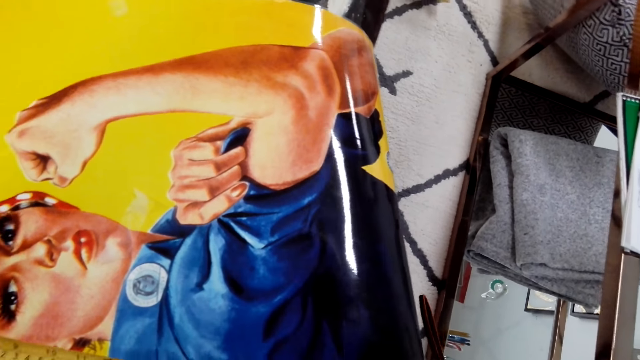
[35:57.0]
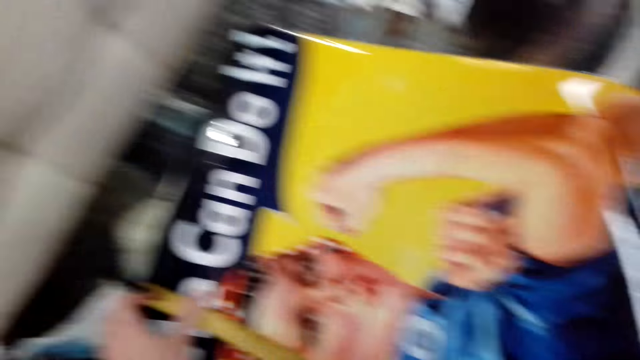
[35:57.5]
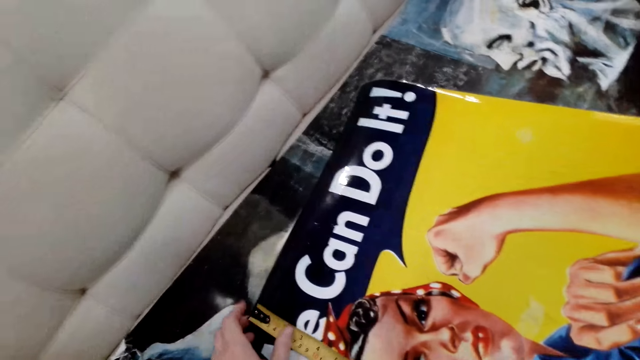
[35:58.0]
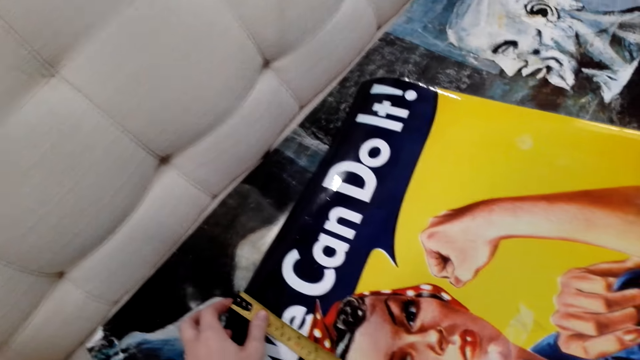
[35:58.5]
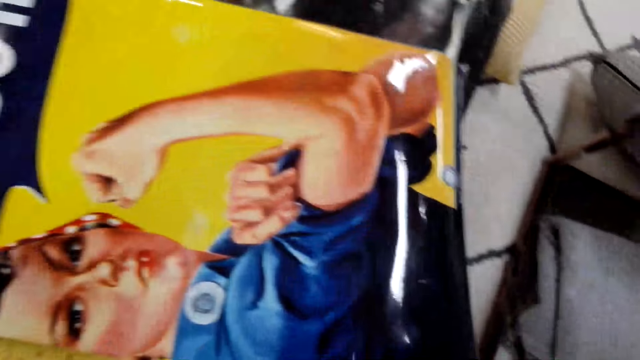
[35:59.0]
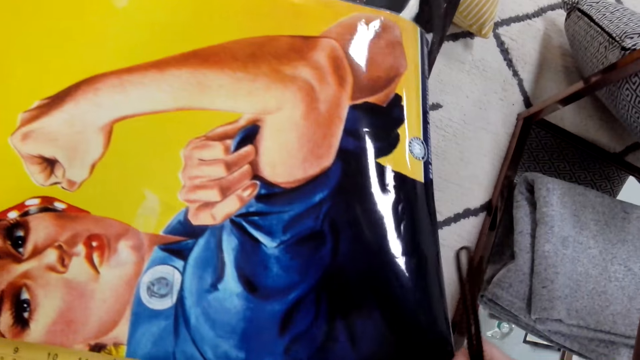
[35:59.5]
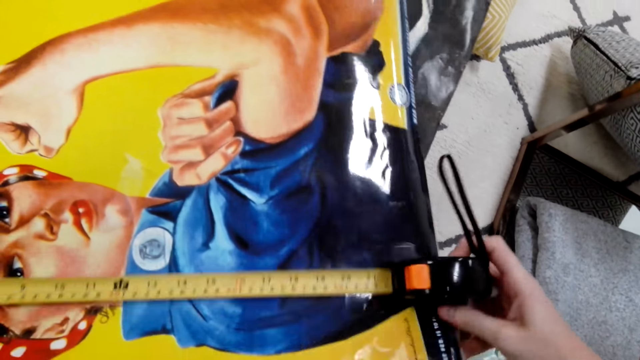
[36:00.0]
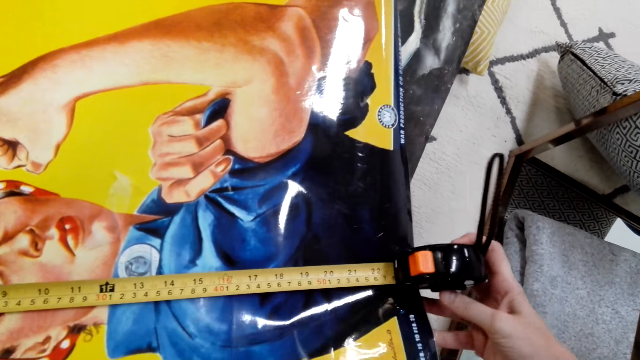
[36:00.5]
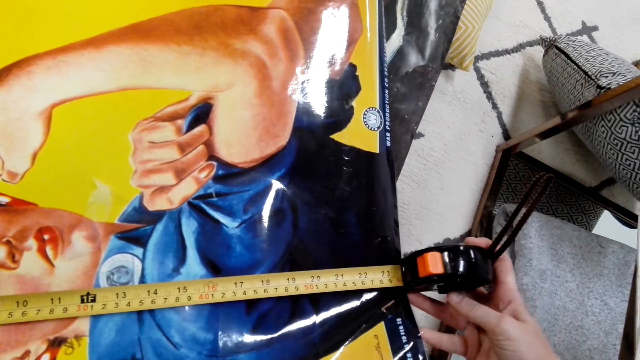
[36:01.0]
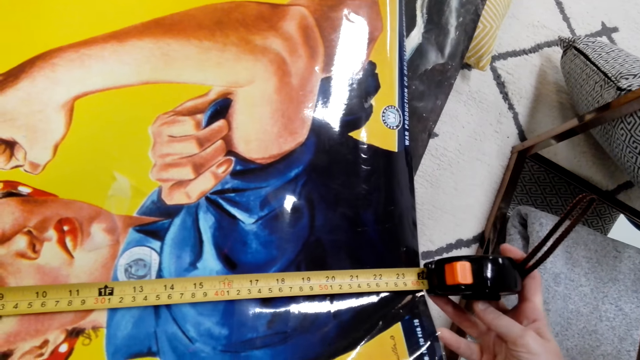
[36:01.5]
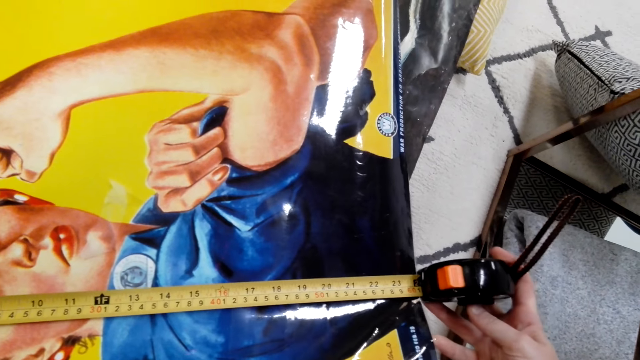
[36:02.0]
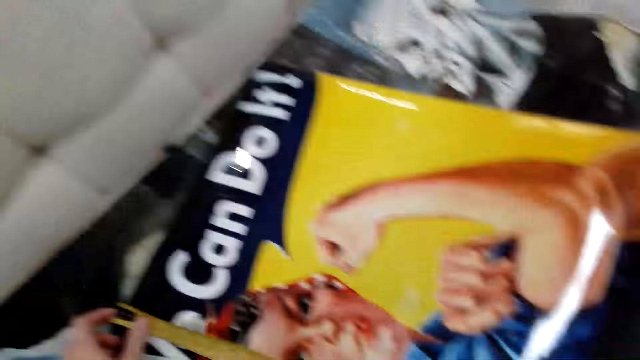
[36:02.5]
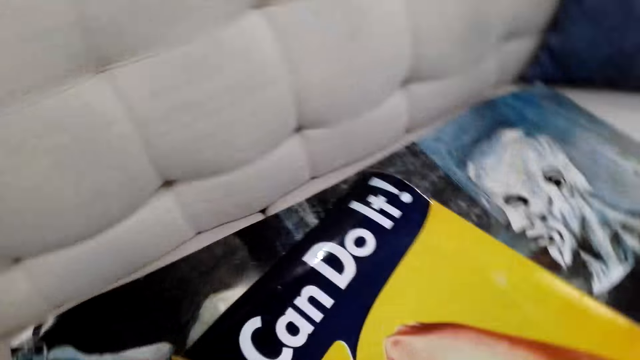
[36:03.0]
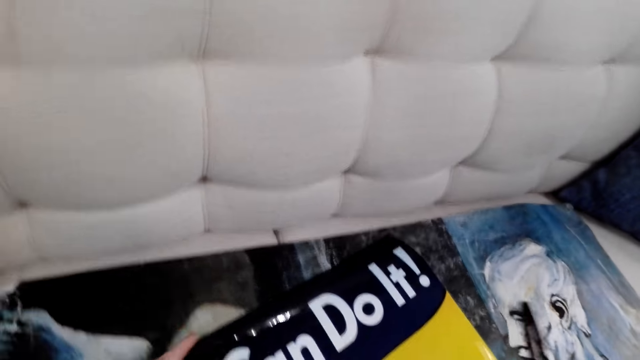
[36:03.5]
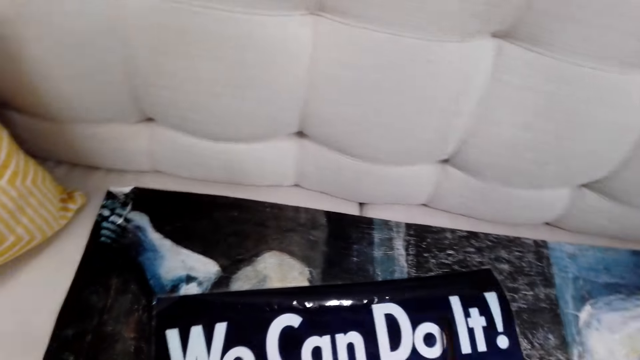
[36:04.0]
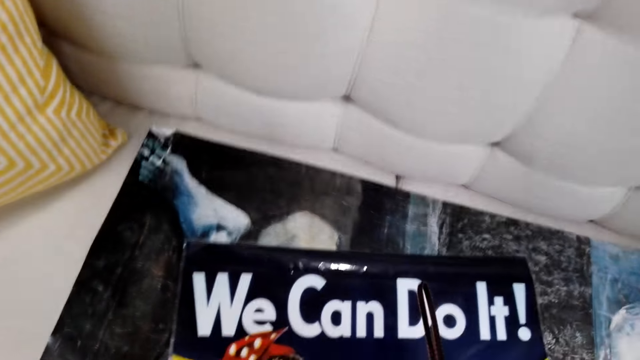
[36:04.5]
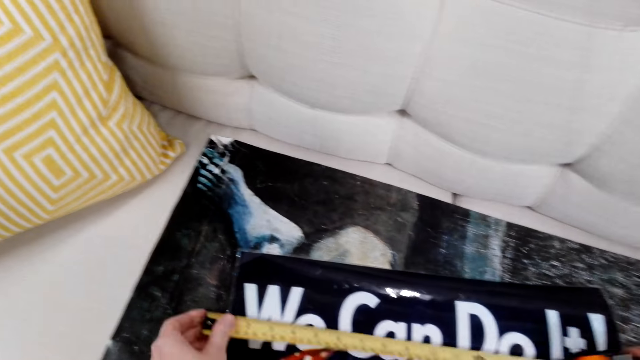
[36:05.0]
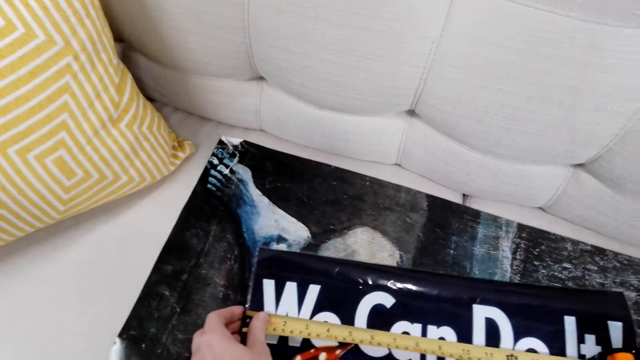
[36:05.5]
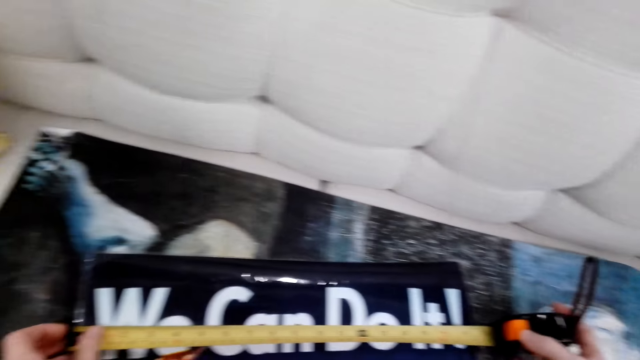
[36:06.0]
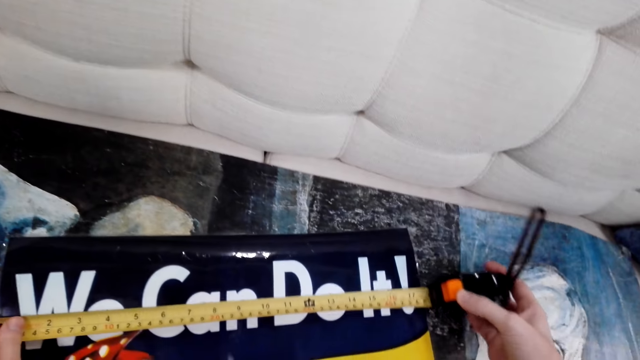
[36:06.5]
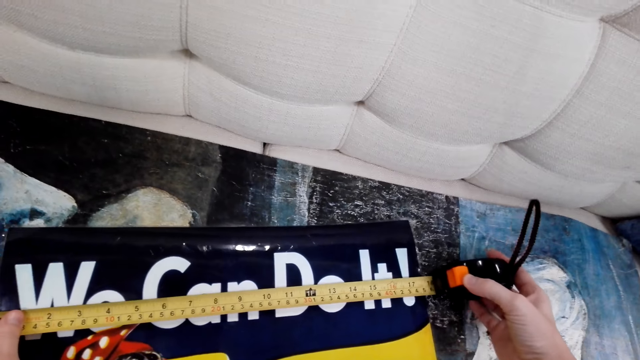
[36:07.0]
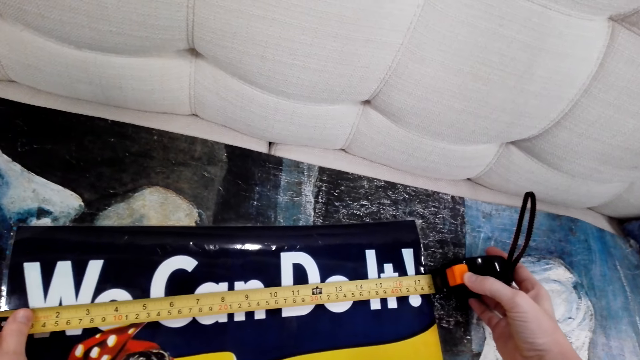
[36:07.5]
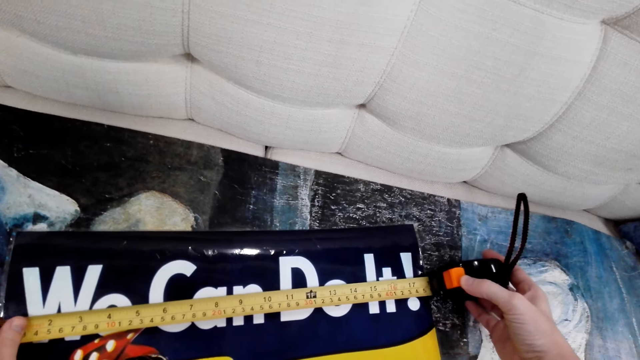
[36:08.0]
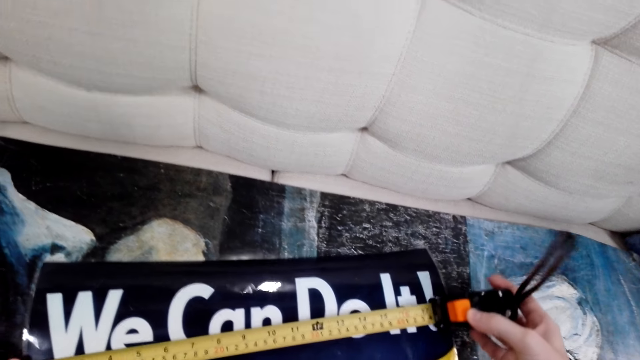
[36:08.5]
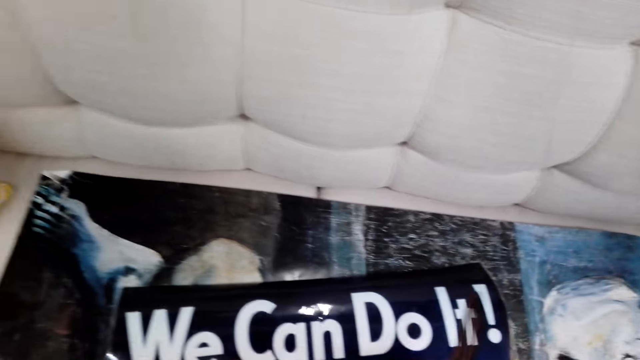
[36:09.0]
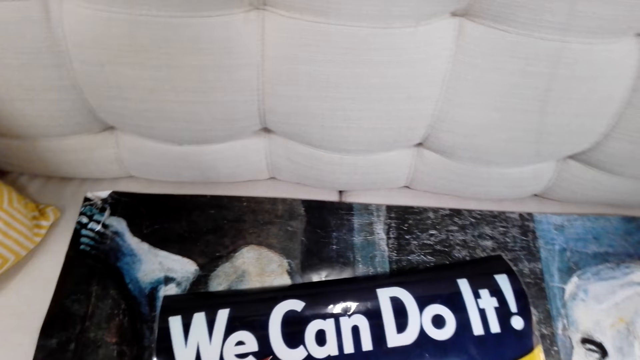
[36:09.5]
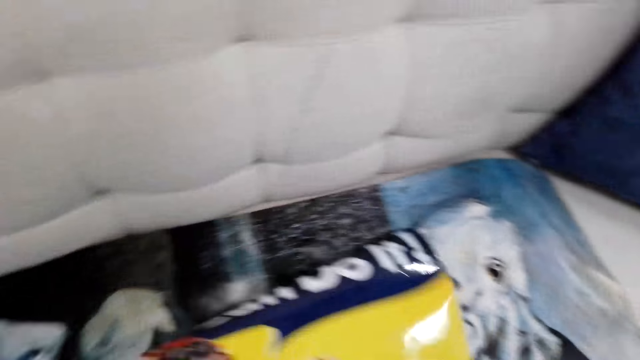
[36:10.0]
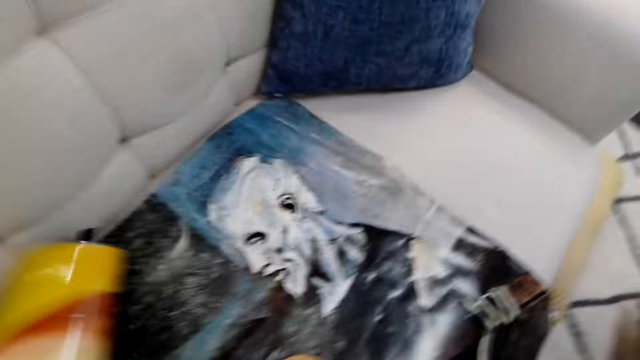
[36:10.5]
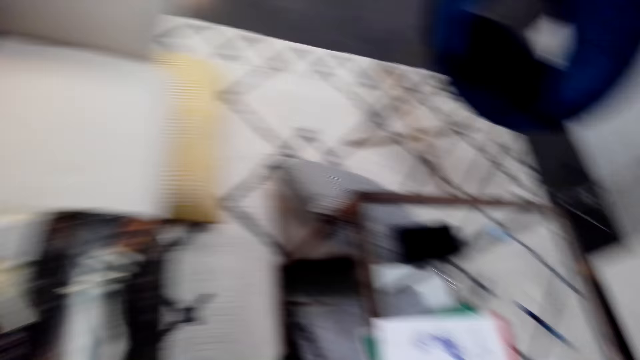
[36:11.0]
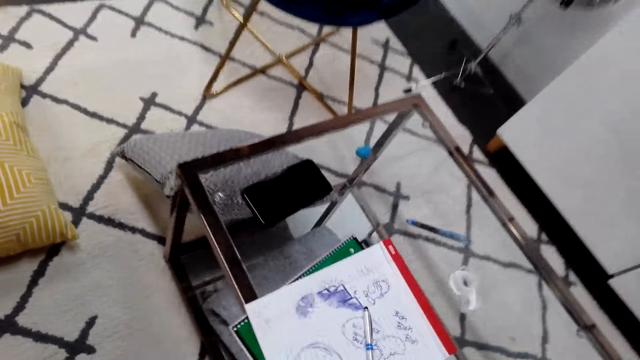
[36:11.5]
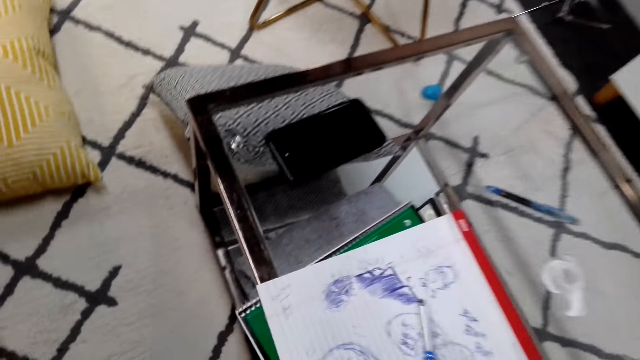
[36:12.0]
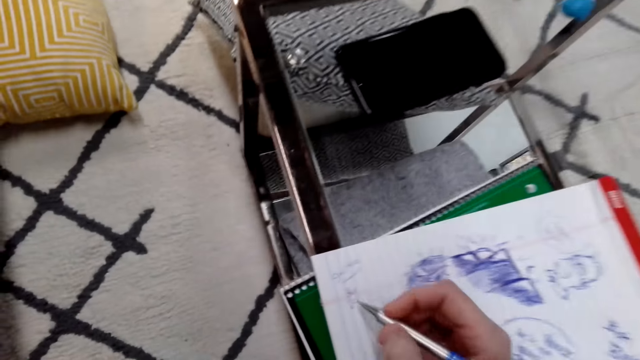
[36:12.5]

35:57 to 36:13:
The camera wearer looks around. They measure the chart. They move the canvas on the couch, pick the chart, move around, and pick the pen on the book.

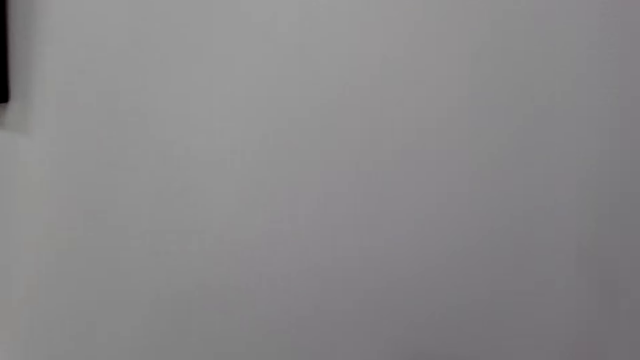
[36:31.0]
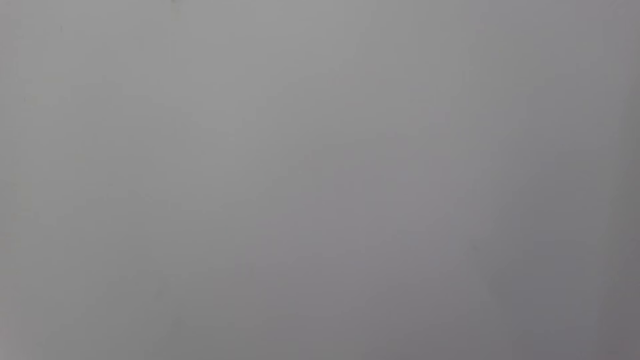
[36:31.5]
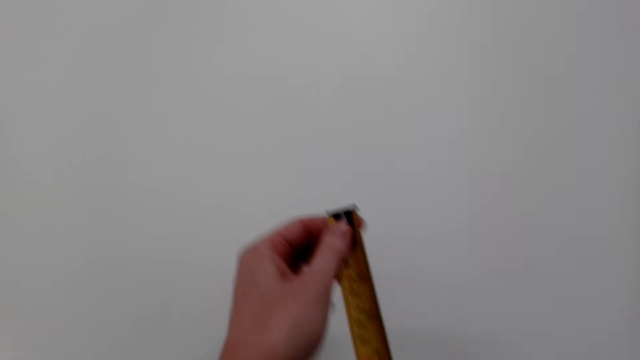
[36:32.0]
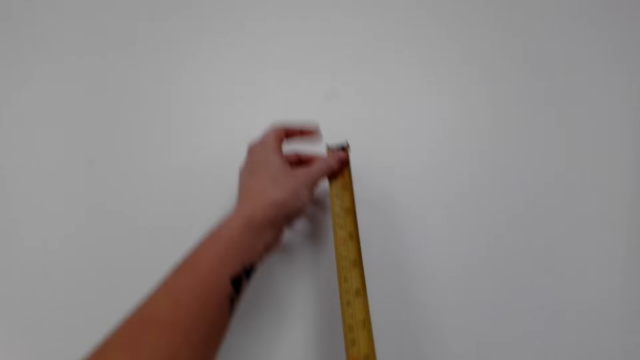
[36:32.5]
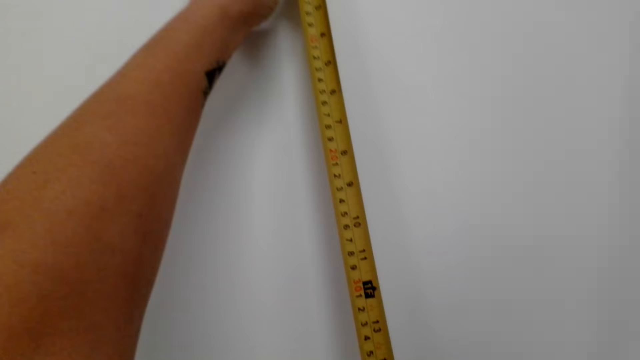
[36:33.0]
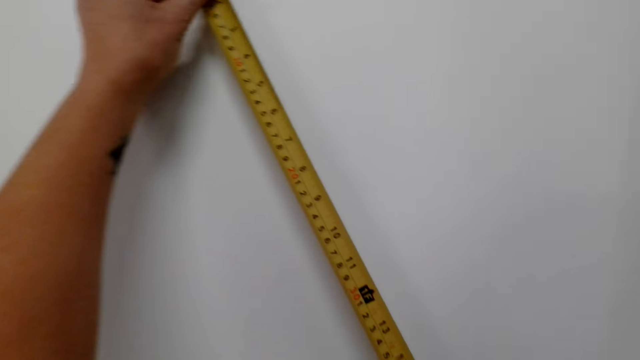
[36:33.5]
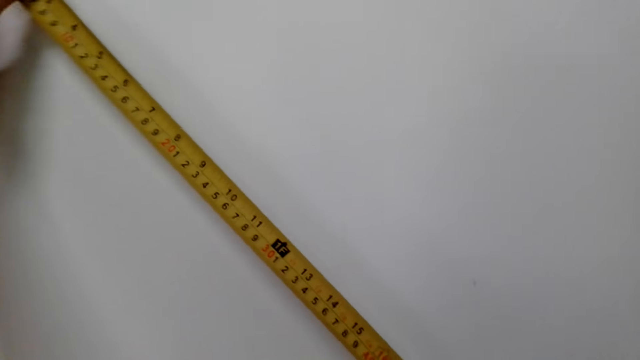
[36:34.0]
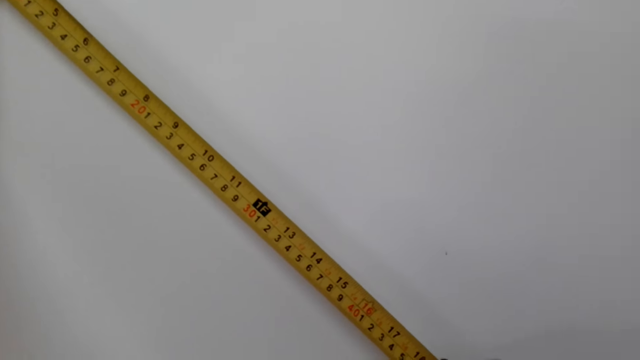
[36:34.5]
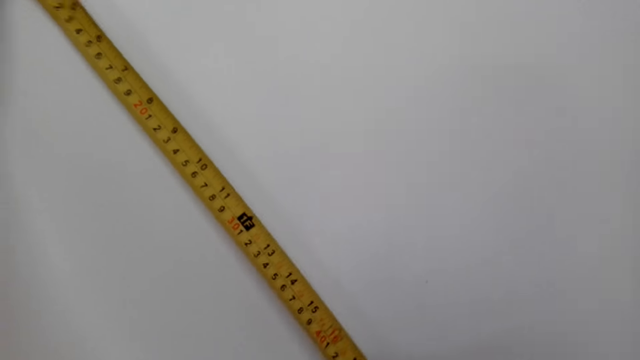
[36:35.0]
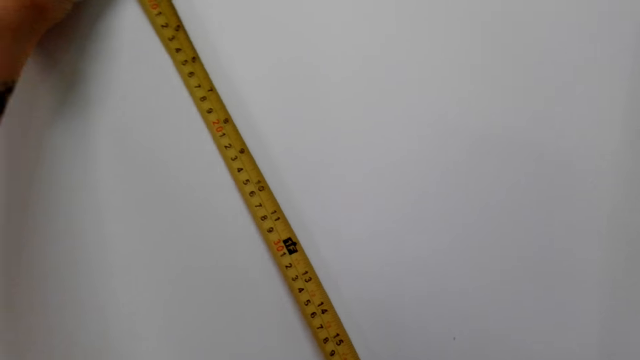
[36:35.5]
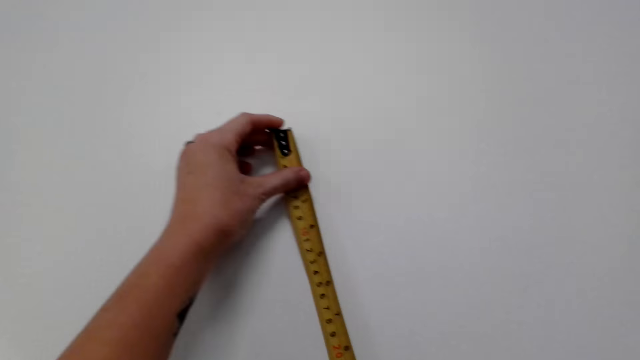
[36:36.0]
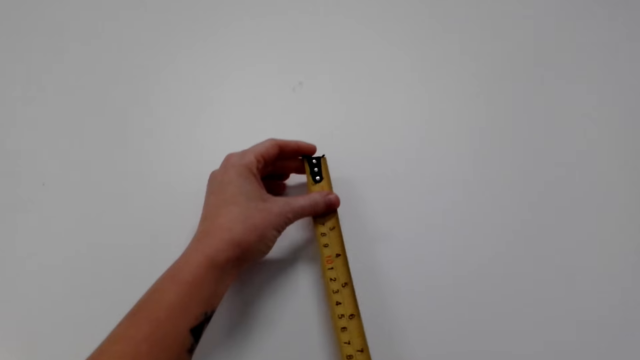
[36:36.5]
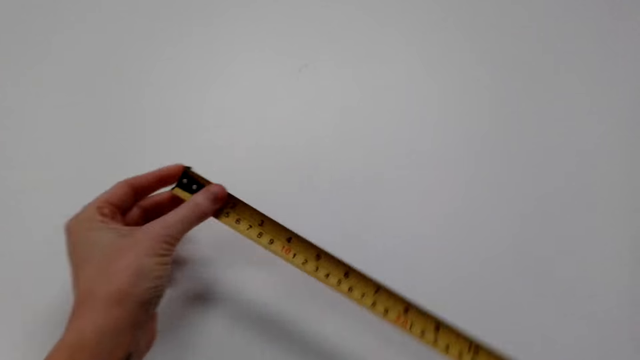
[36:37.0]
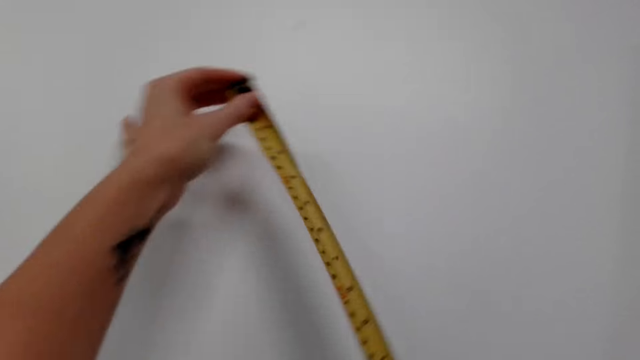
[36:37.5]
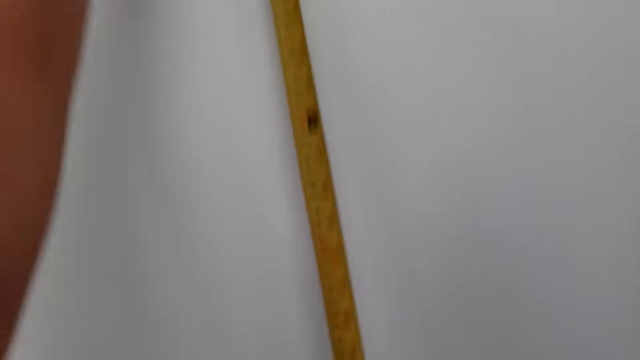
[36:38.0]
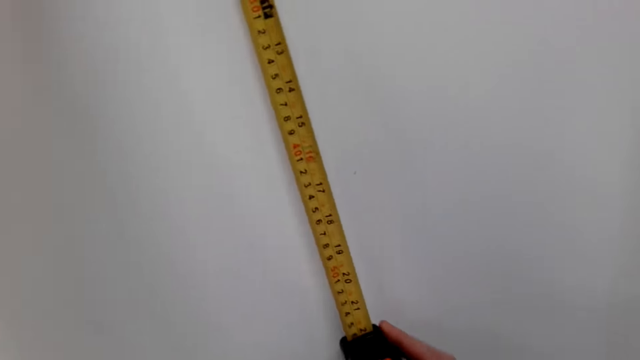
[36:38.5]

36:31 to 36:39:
The camera wearer measures the size of the wall with the tape measure.
